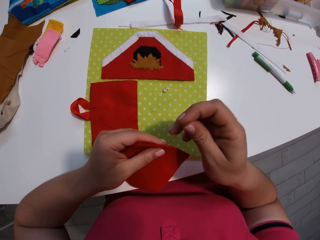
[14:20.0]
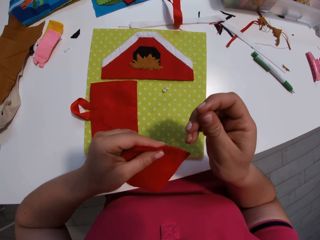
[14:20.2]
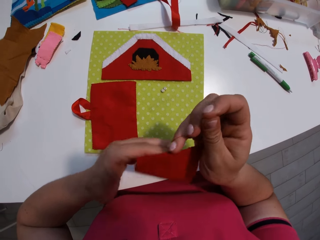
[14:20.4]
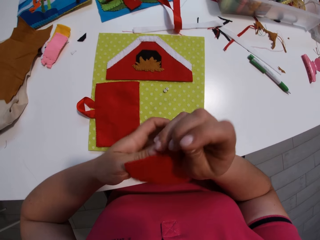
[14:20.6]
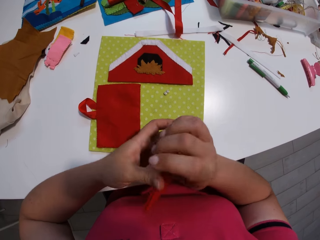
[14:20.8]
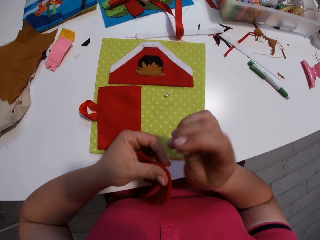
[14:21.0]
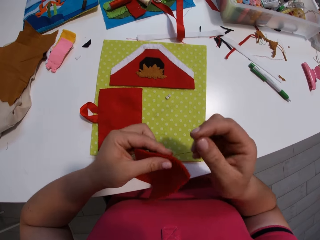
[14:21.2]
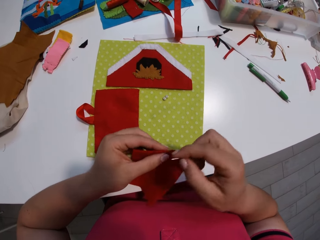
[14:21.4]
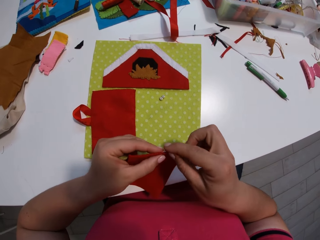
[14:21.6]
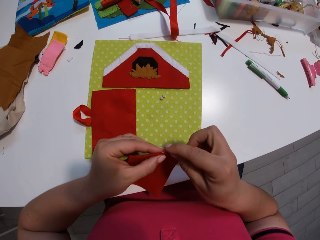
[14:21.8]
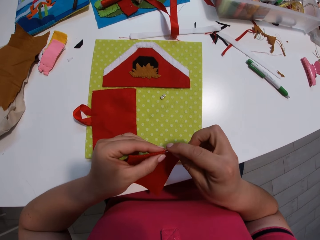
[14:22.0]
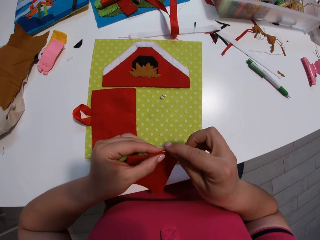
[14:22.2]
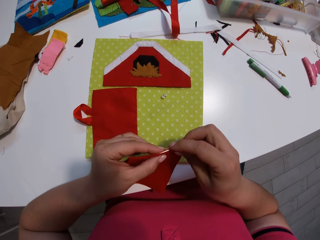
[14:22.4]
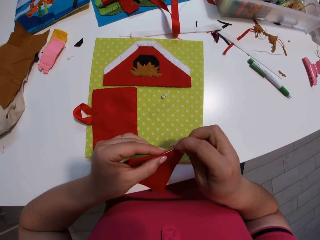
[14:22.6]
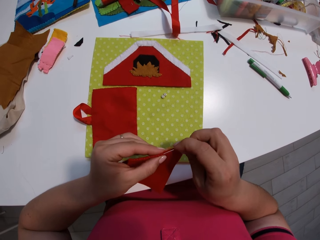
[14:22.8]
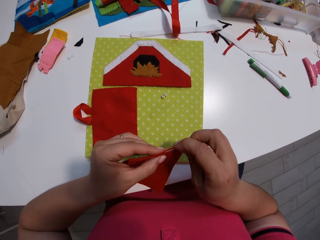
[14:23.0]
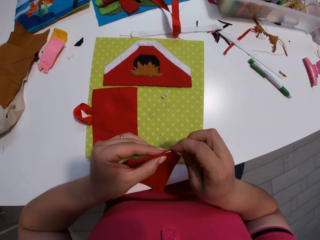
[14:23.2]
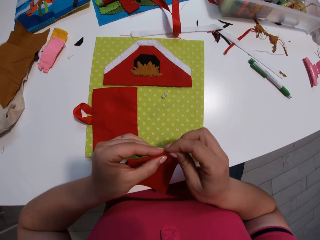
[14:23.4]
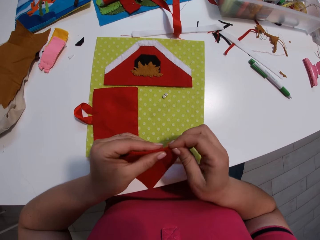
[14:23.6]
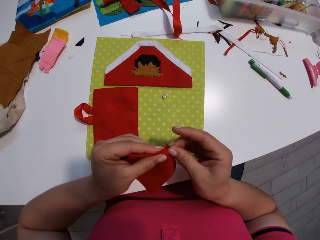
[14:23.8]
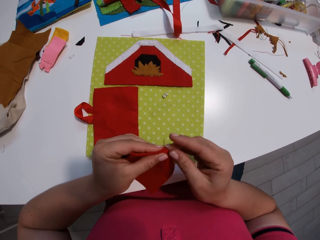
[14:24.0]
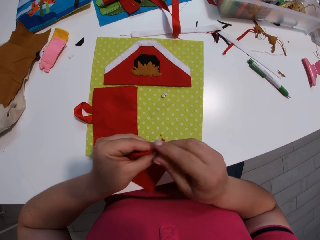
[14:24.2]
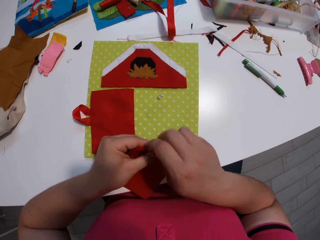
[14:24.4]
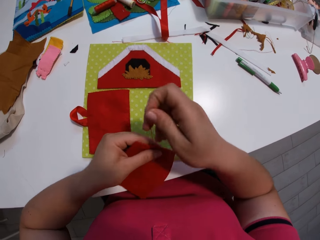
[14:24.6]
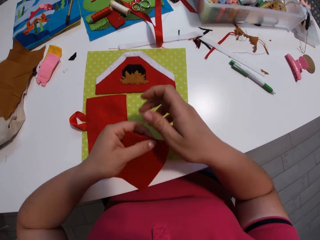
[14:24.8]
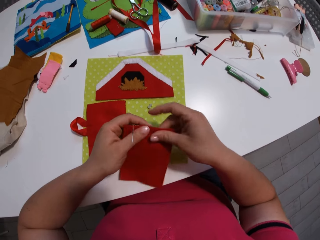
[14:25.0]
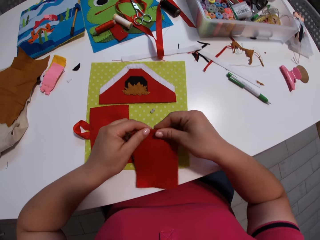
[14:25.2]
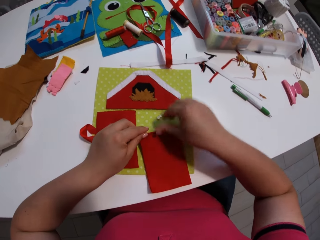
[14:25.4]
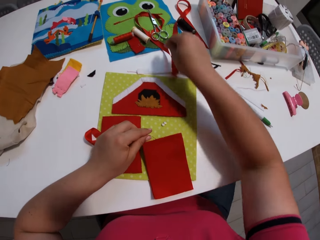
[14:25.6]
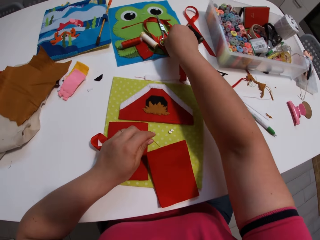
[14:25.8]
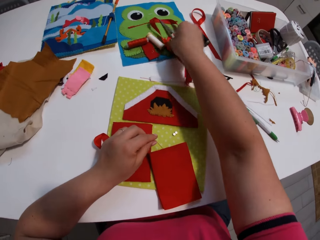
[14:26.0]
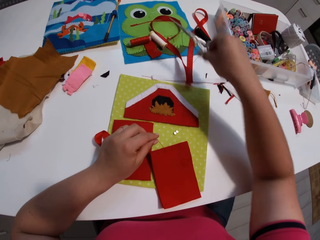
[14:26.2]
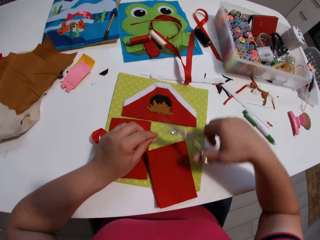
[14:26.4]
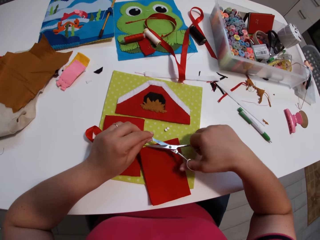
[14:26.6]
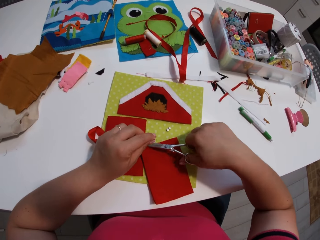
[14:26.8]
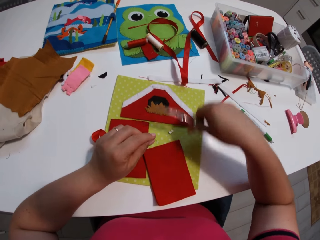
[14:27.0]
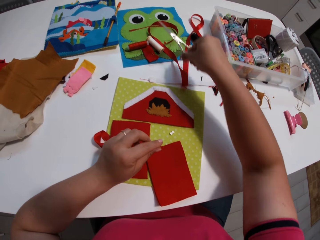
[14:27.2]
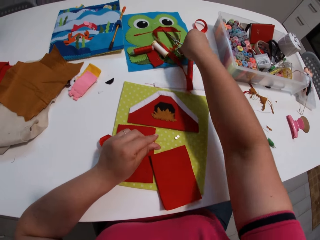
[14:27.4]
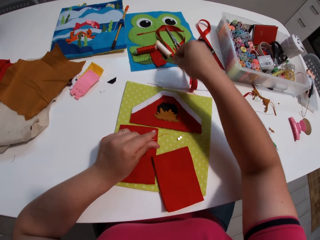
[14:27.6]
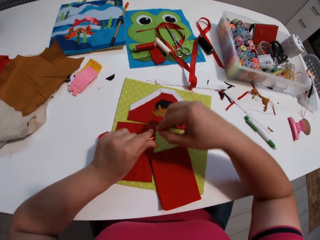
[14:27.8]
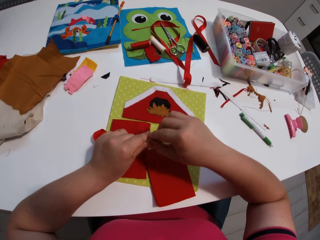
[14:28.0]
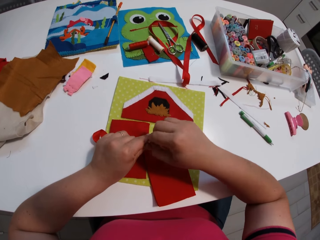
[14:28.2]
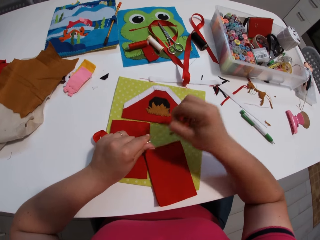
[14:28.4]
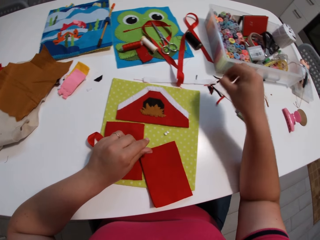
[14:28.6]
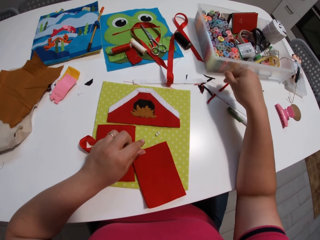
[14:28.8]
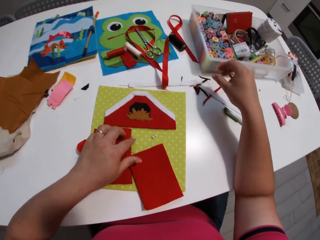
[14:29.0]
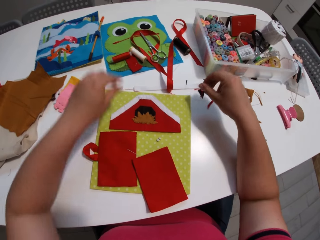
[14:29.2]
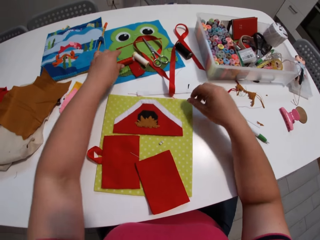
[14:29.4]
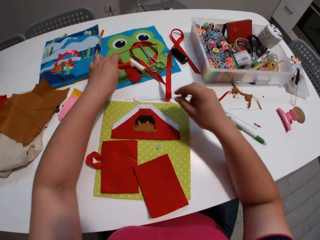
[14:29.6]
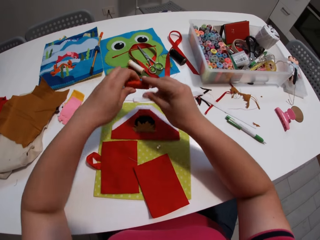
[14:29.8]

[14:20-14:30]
The camera wearer stops stitching pieces of cloth. They put the pieces of cloth on the table. They pick a pair of scissors, cut the thread with the scissors, and put the scissors on the table. They put a needle on the table.

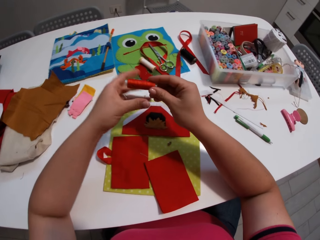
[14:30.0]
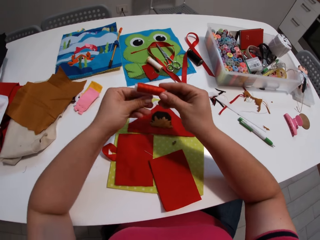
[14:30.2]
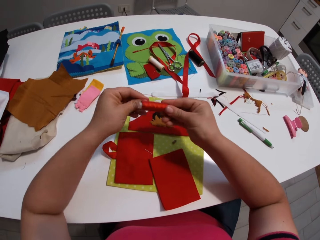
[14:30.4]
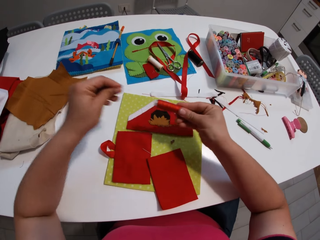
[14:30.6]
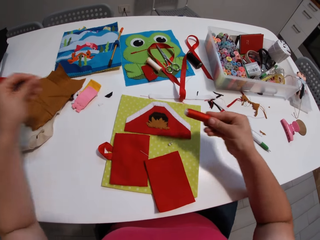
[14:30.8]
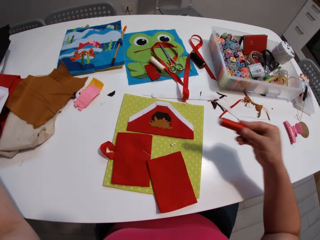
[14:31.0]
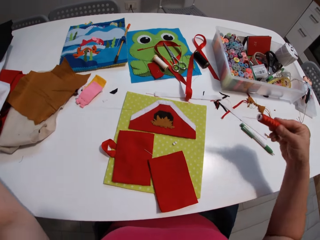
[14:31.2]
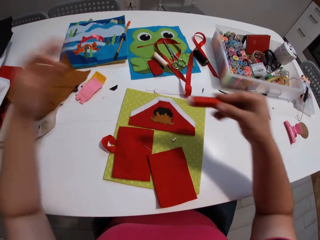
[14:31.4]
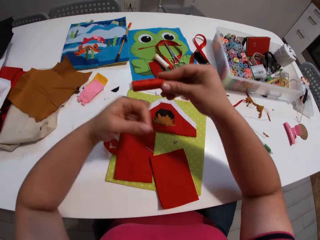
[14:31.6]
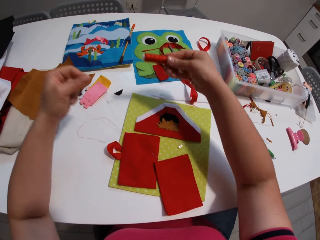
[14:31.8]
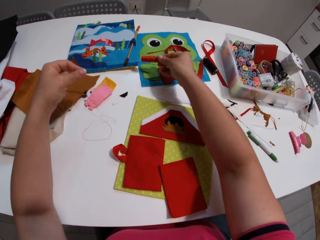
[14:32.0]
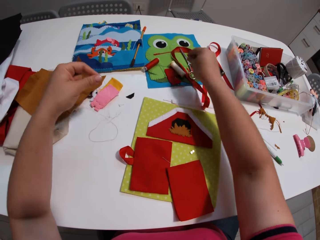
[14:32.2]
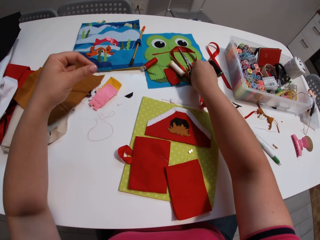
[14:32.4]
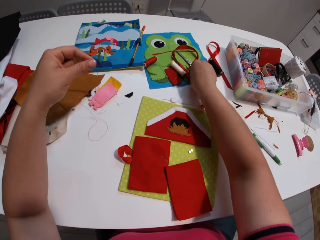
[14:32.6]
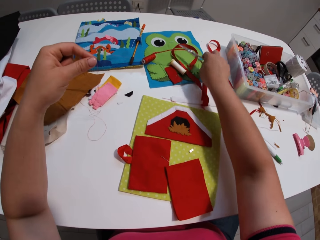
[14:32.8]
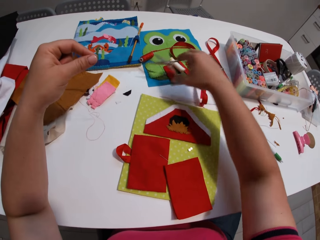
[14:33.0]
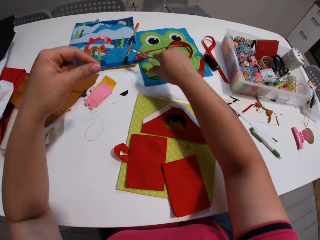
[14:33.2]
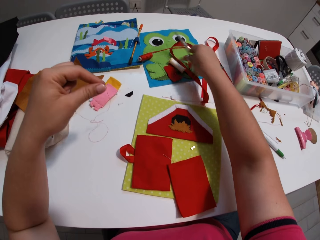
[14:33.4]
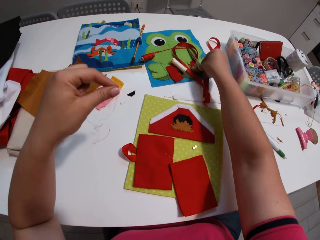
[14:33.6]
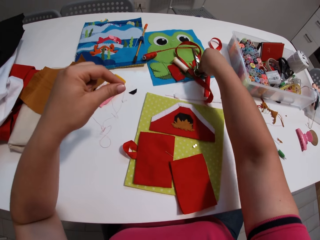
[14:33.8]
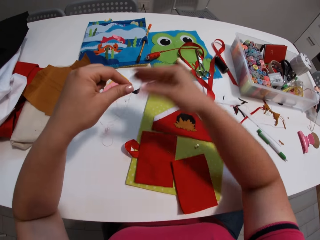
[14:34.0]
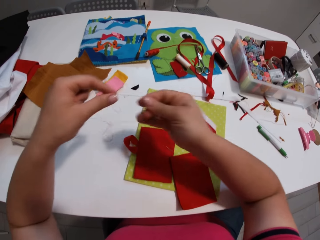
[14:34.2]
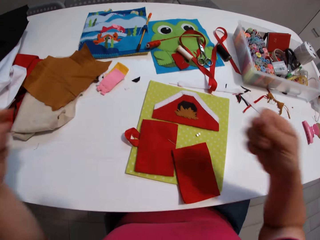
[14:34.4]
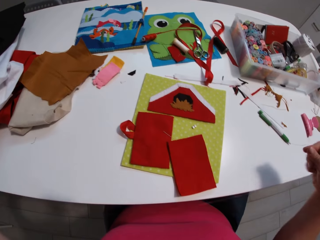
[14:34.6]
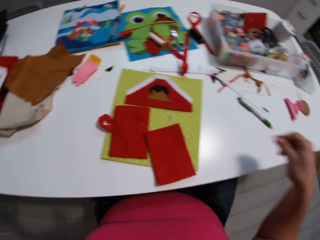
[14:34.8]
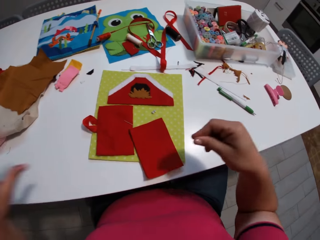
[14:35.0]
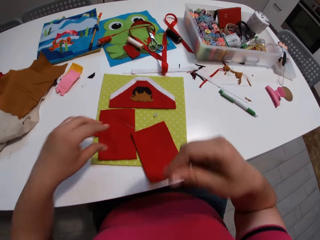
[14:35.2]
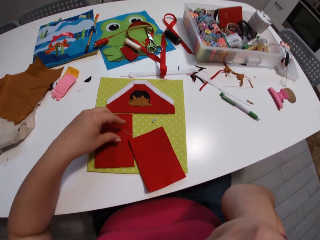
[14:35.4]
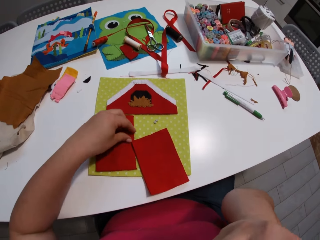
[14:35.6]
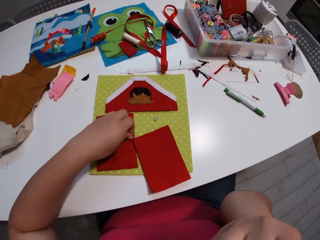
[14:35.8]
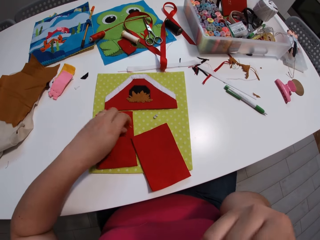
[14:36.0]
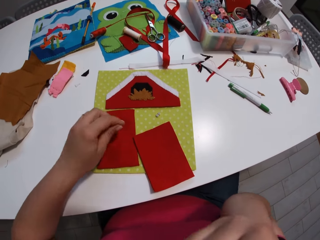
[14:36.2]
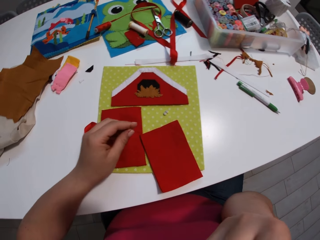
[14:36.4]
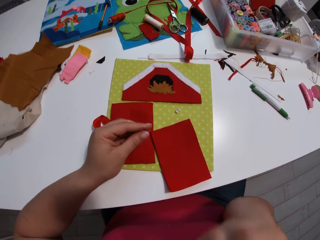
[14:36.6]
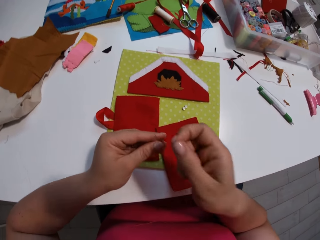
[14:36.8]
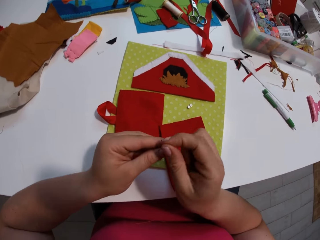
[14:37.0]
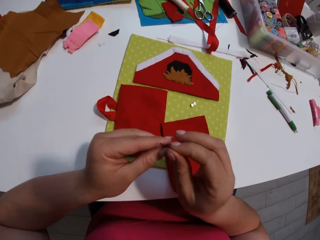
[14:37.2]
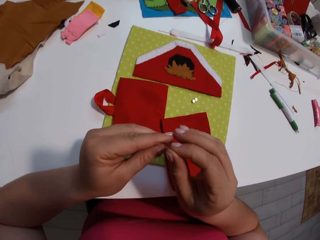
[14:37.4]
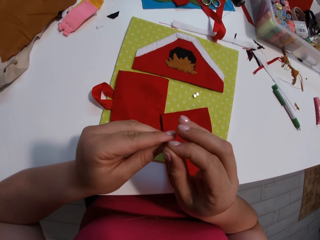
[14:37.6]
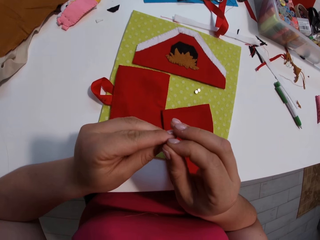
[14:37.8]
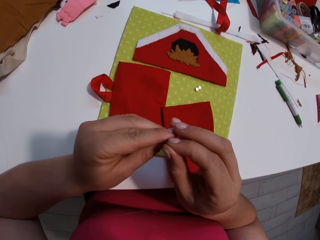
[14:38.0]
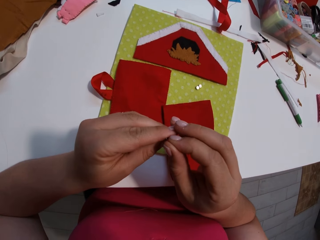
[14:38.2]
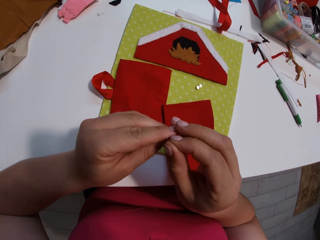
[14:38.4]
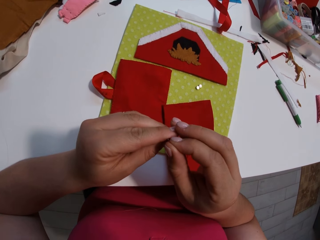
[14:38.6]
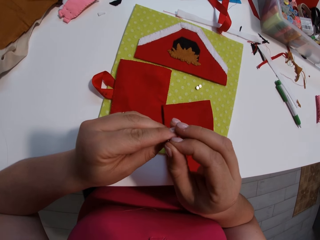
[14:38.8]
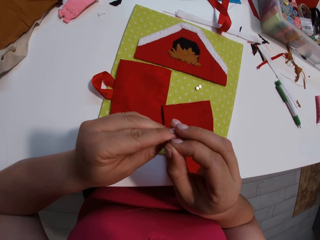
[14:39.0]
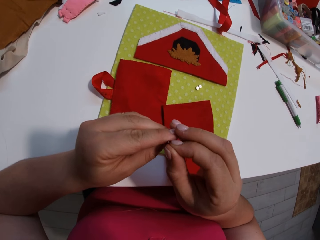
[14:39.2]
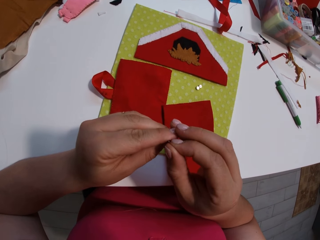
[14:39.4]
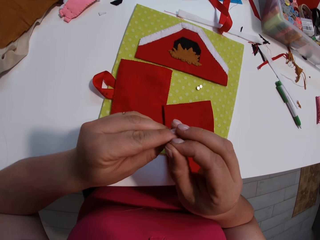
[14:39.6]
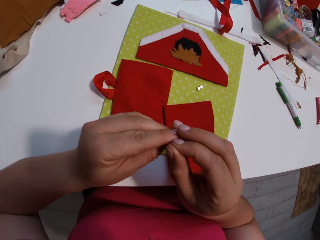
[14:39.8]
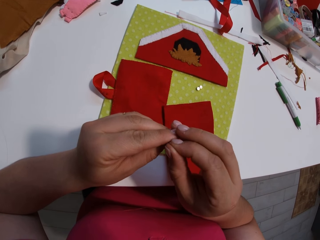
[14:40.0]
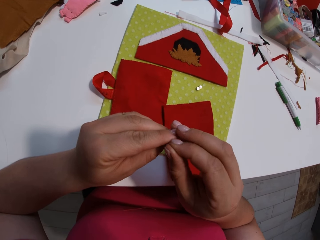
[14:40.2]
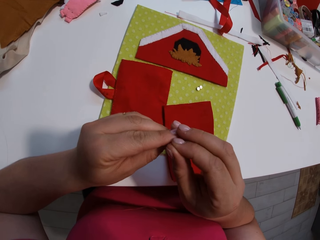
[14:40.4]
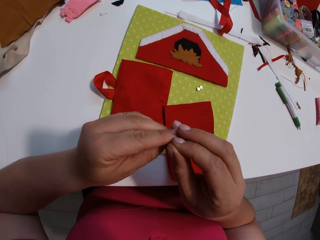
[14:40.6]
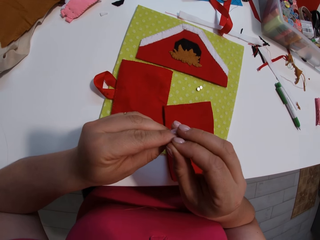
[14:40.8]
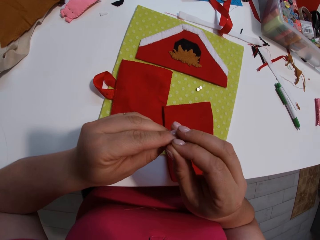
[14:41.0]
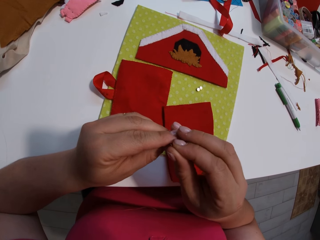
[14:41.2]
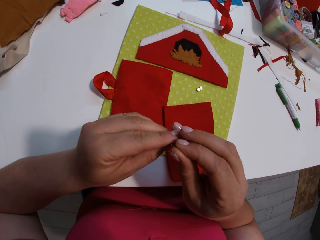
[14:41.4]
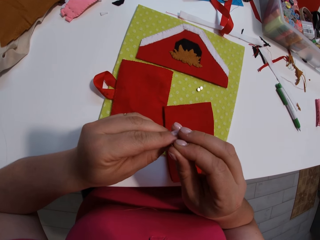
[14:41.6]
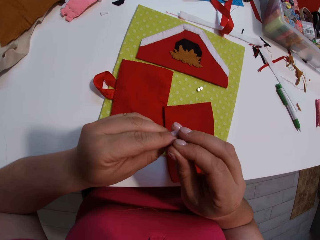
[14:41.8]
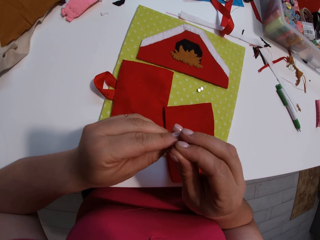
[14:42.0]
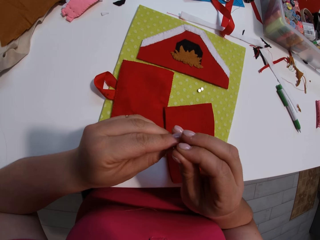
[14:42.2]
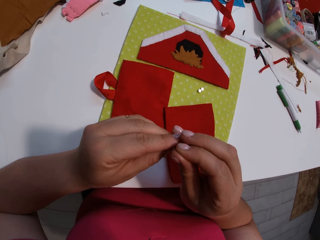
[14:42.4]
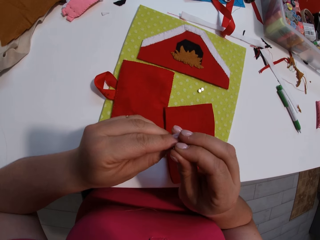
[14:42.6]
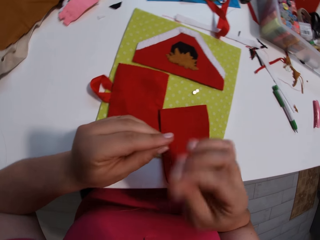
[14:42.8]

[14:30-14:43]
The camera wearer picks a roll of sewing thread from the table. They loosen a thread from the roll and put the roll of thread on the table. They pick a pair of scissors from the table, cut the thread with the scissors, and put the scissors on the table. They stretch the thread. They pick a needle. They insert the thread into the needle.
